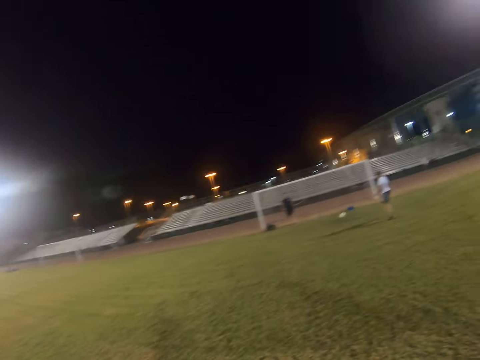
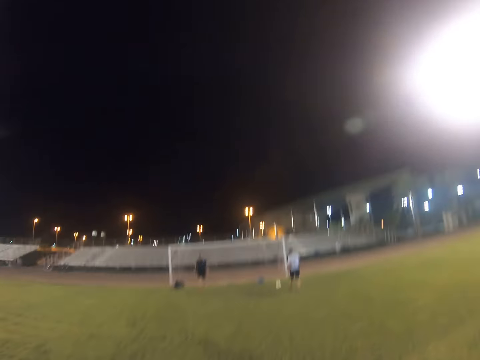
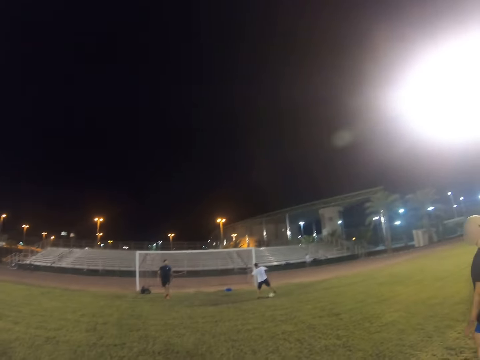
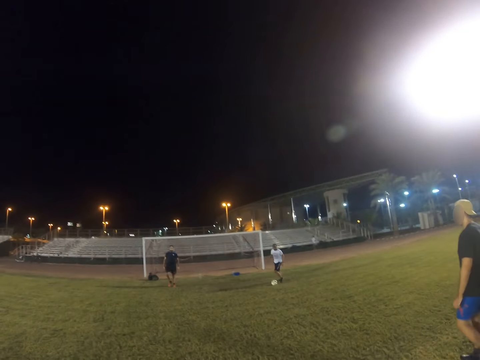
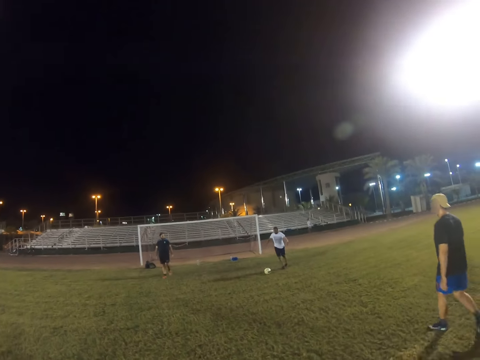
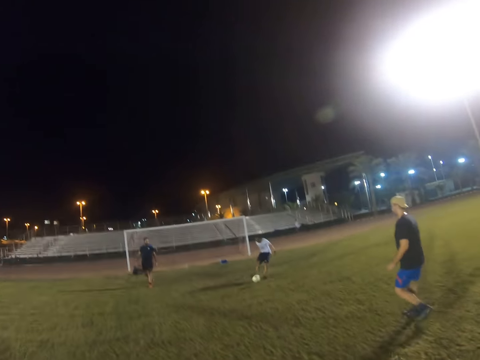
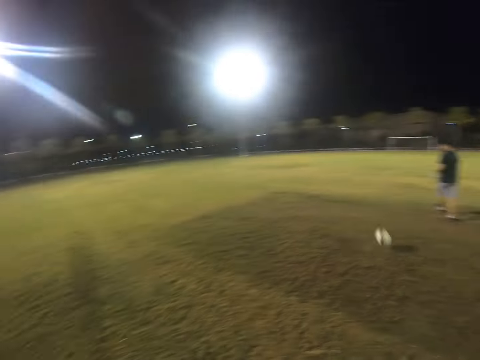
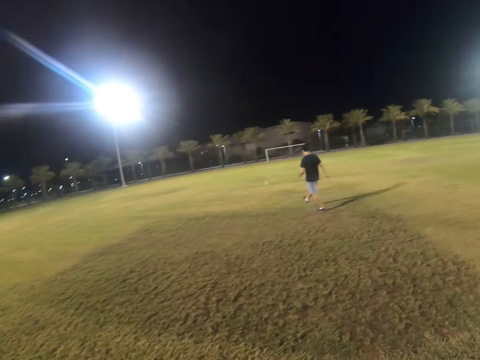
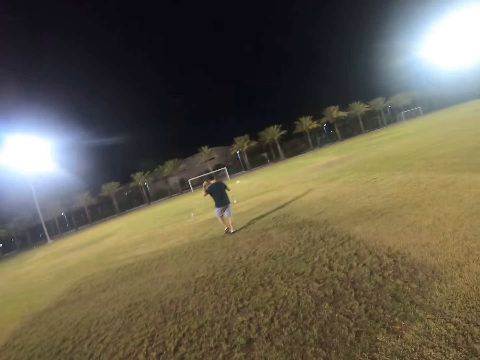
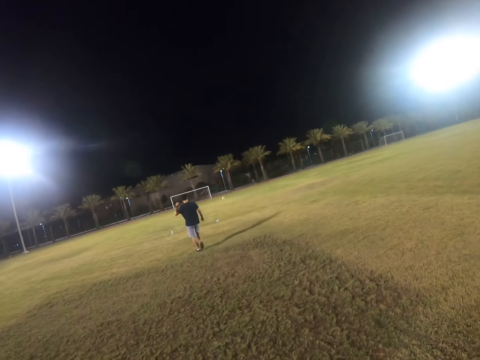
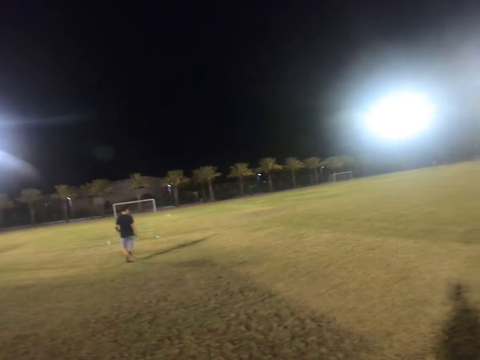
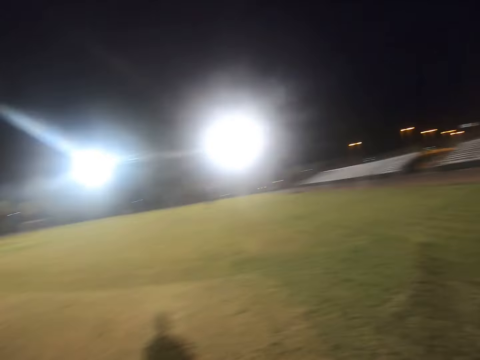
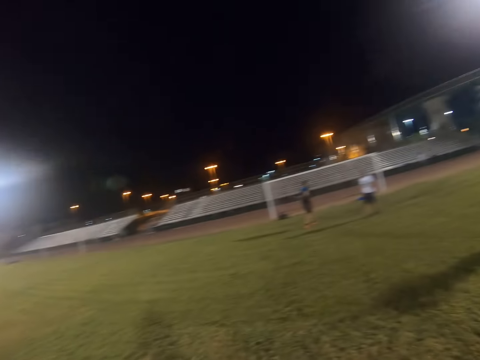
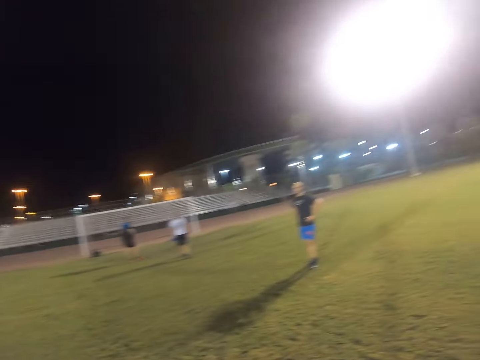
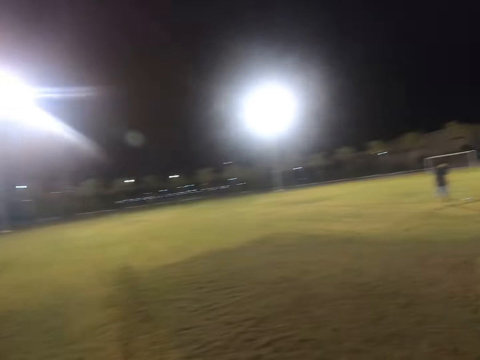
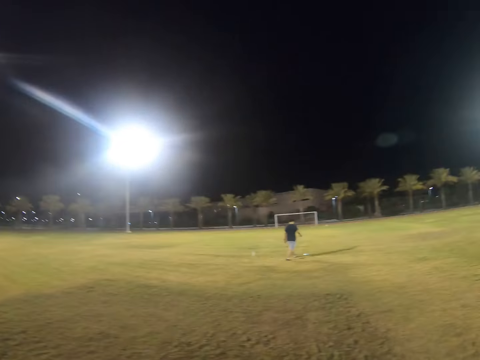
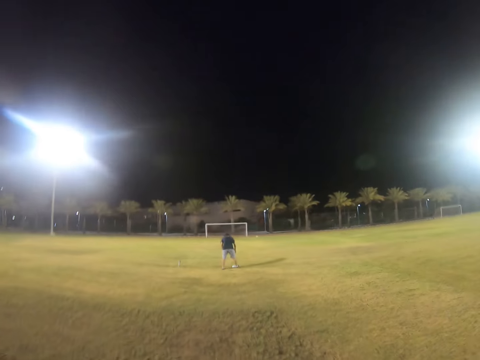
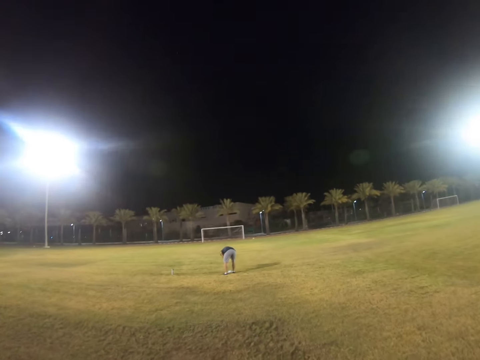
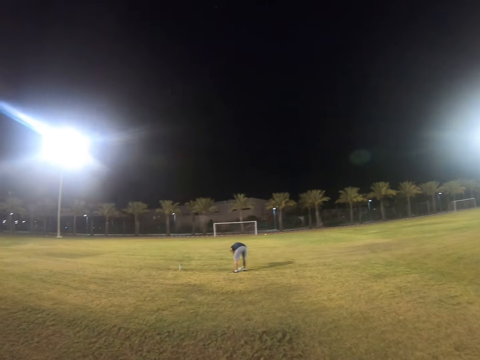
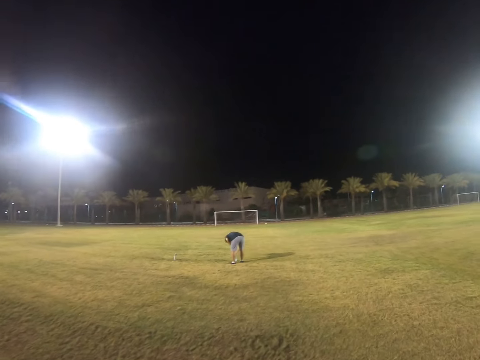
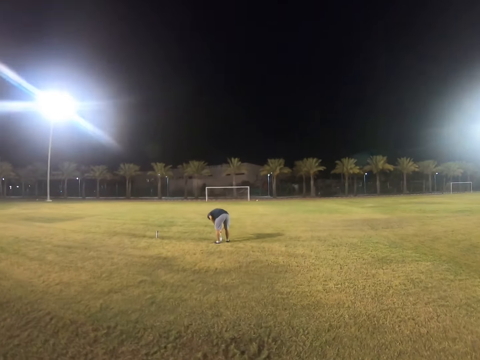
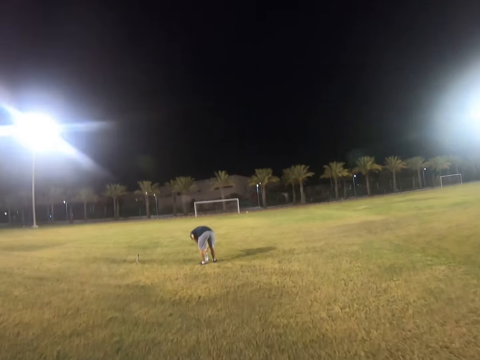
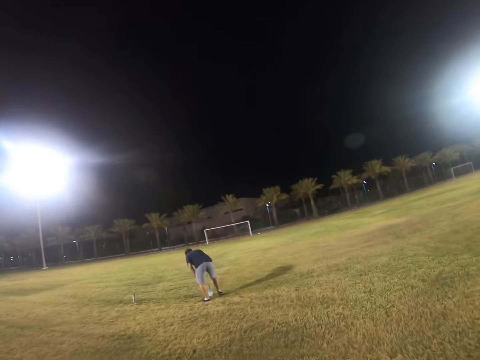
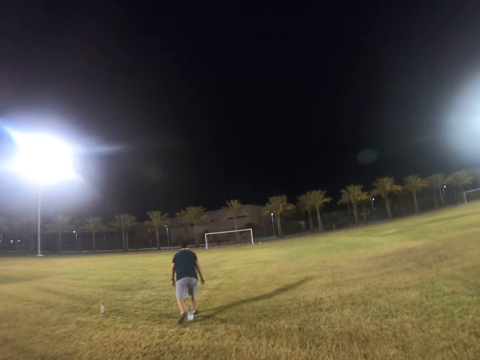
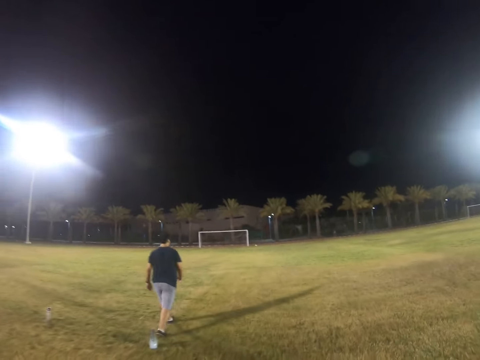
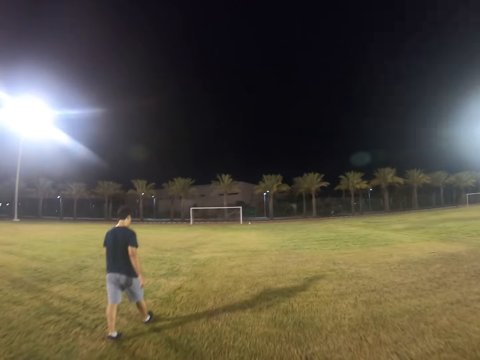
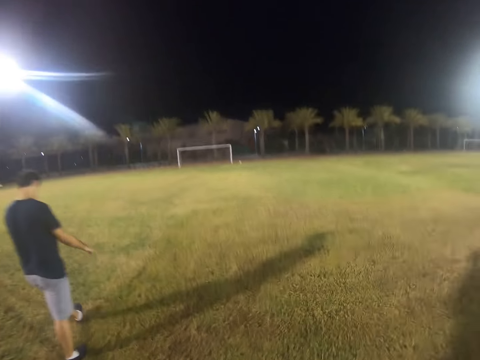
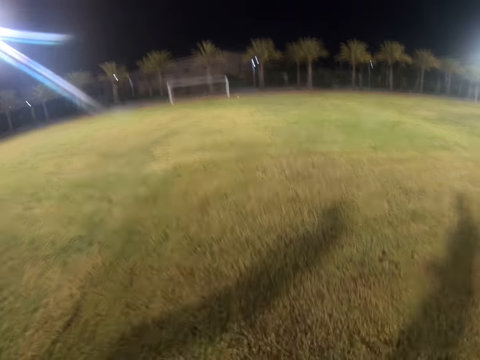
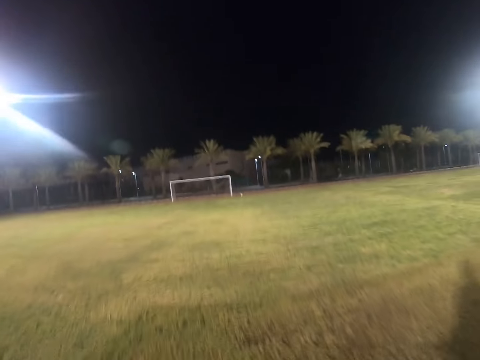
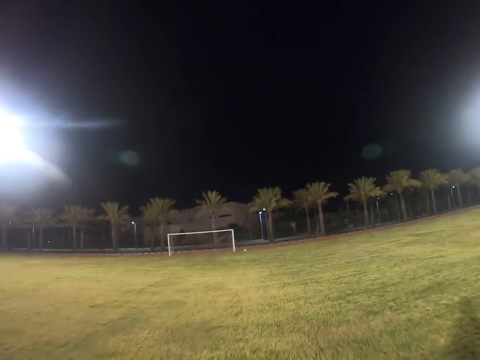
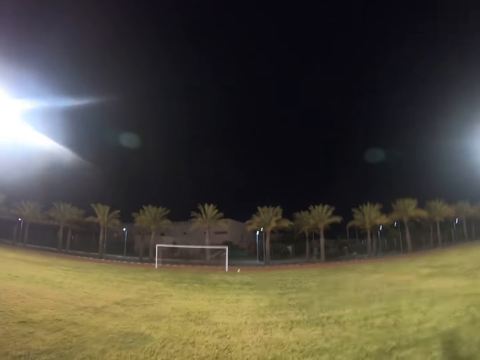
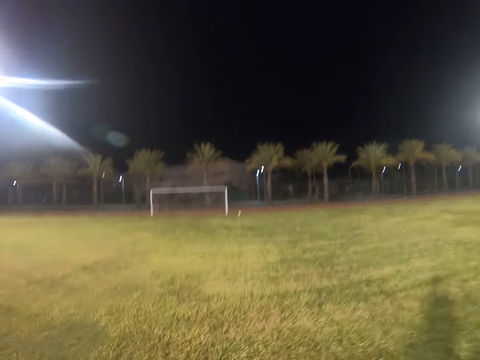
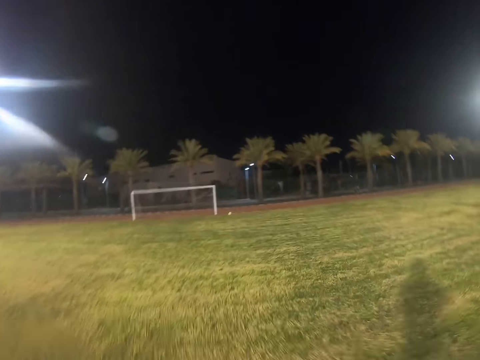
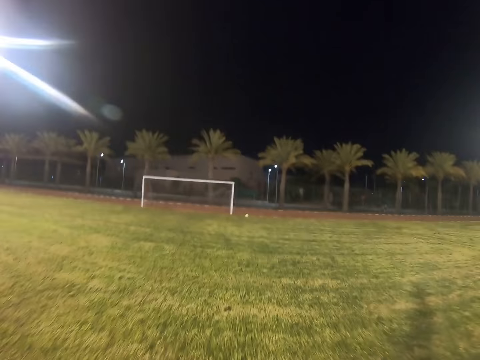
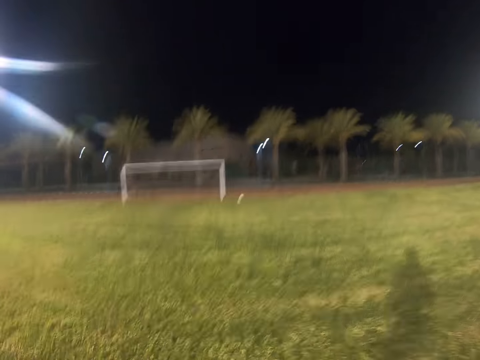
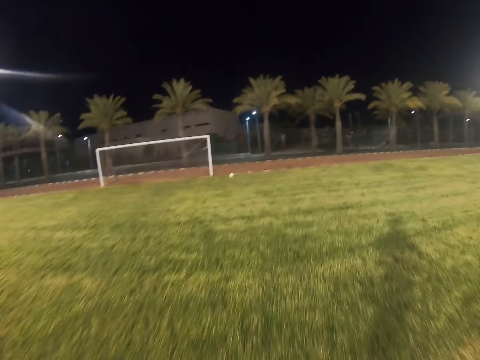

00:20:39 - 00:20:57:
A man hits the ball. The camera wearer kicks the ball. Another man goes for the ball. The other man holds the water bottle. Someone runs for the ball. Someone kicks the ball. The camera wearer runs in the field.

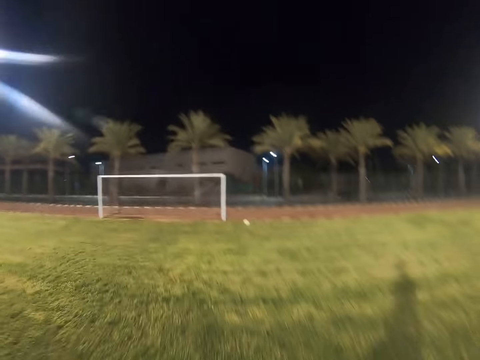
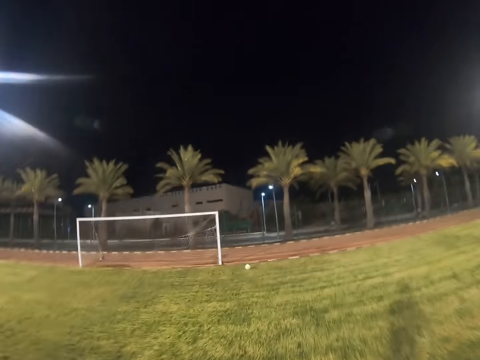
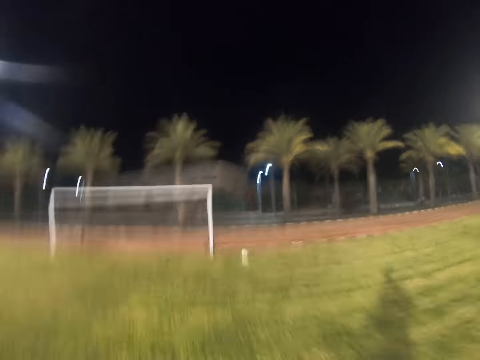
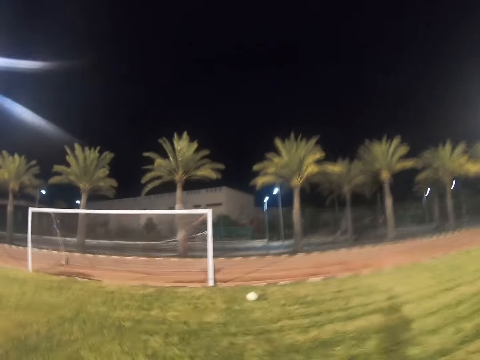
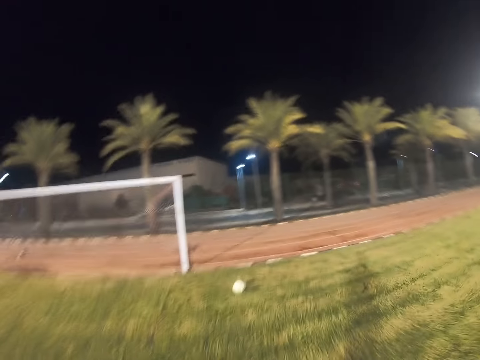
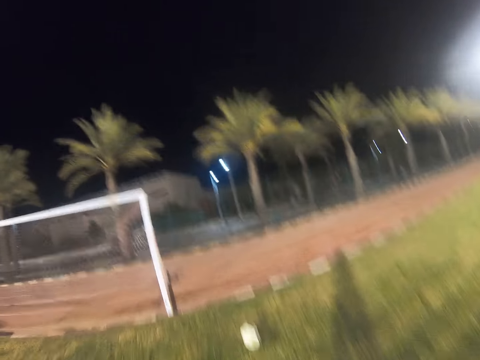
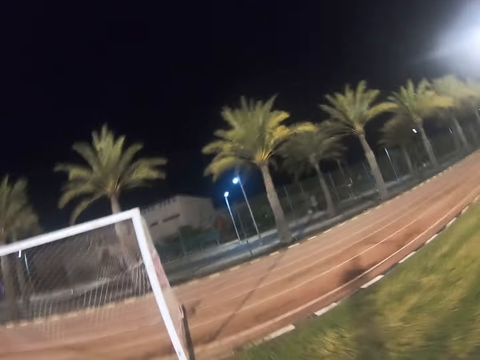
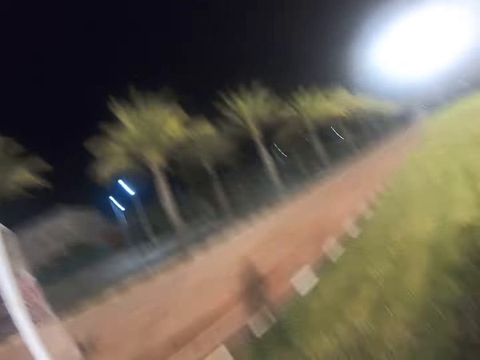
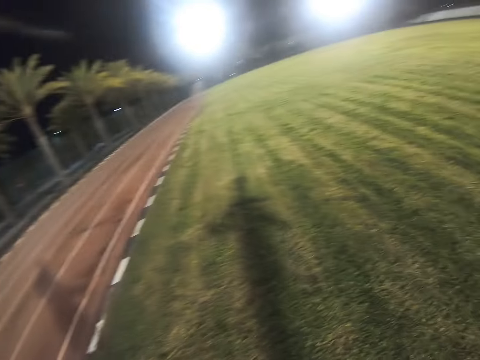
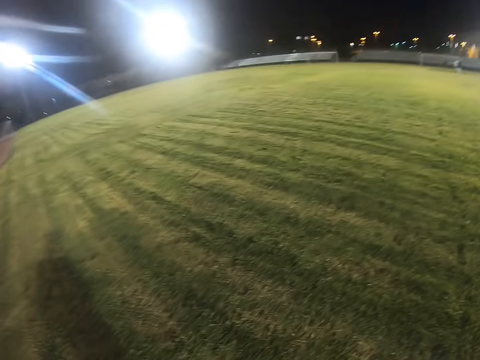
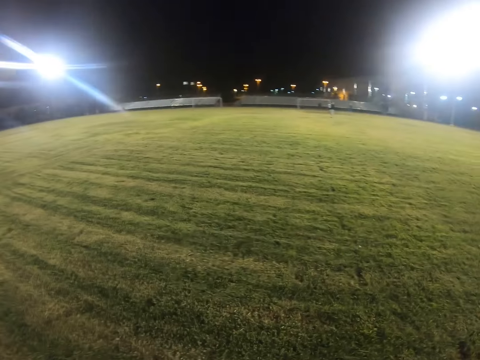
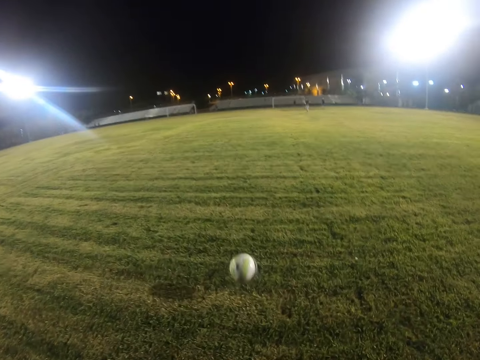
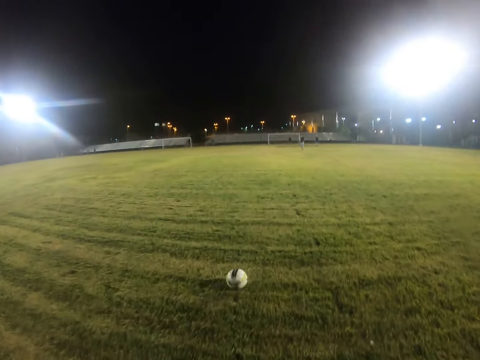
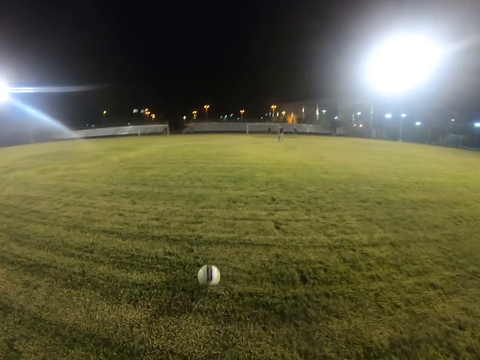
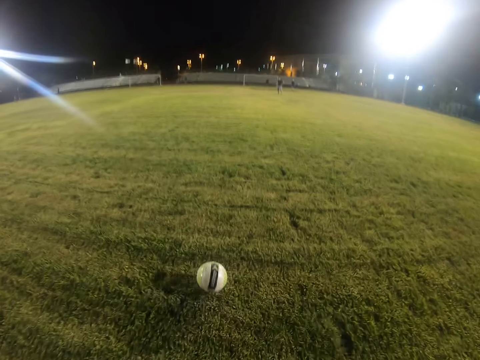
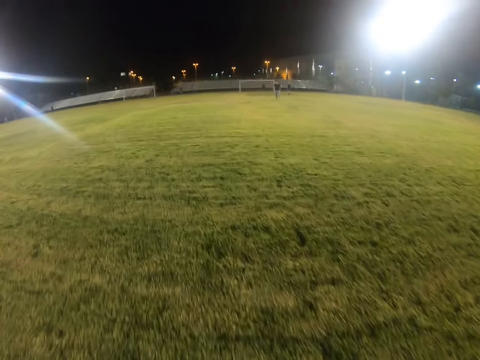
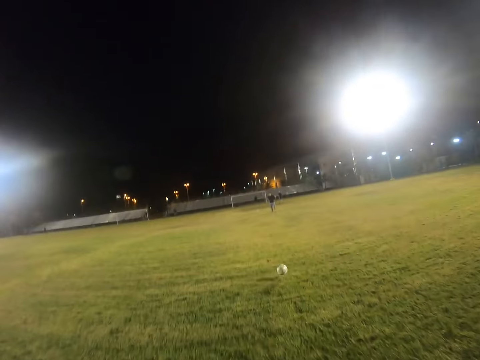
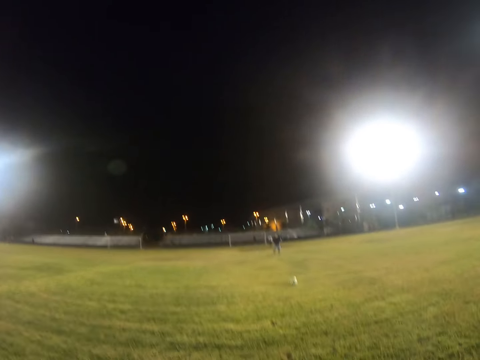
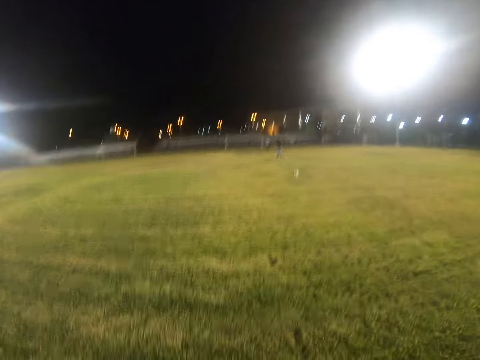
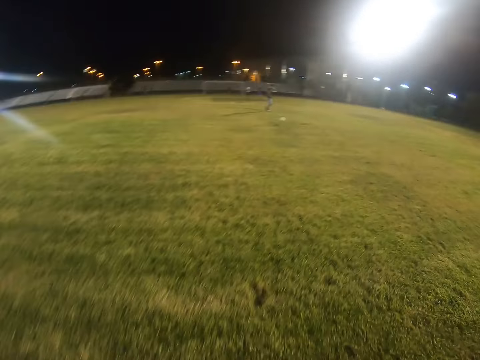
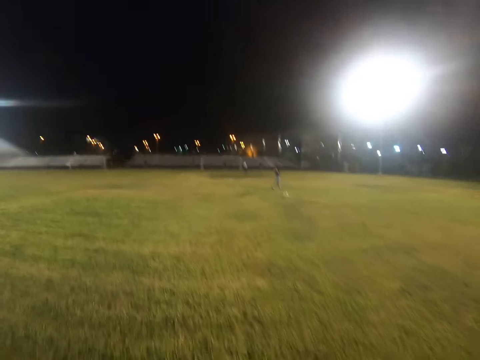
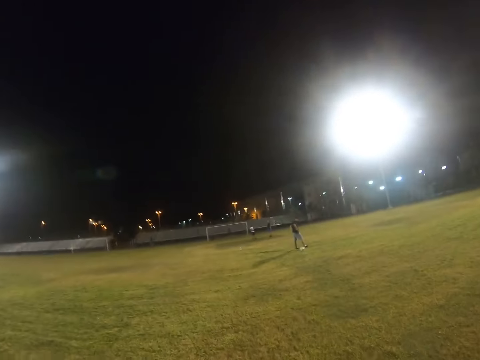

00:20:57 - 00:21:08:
The camera wearer hits the ball.
